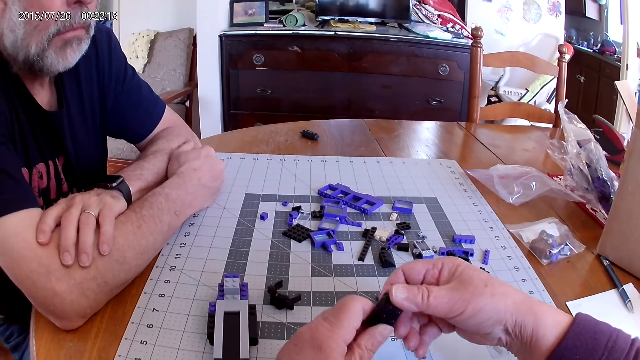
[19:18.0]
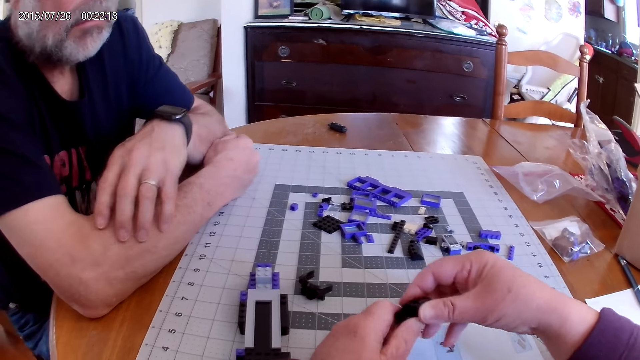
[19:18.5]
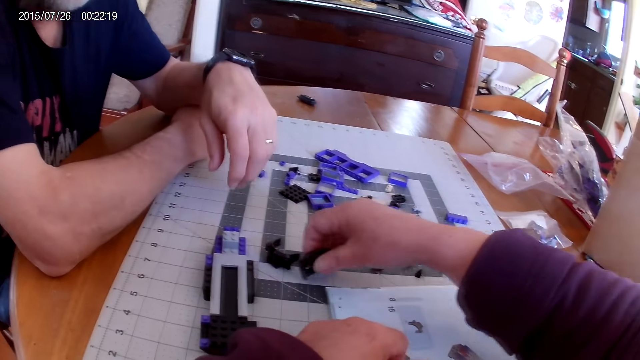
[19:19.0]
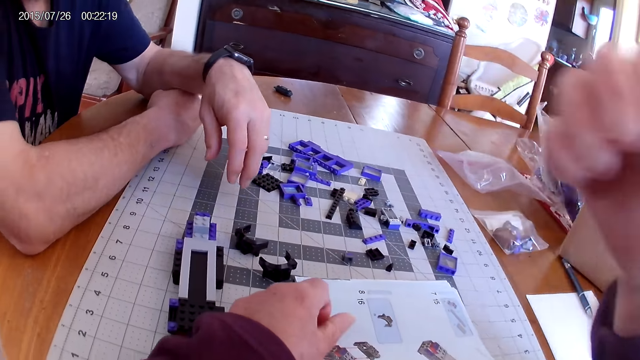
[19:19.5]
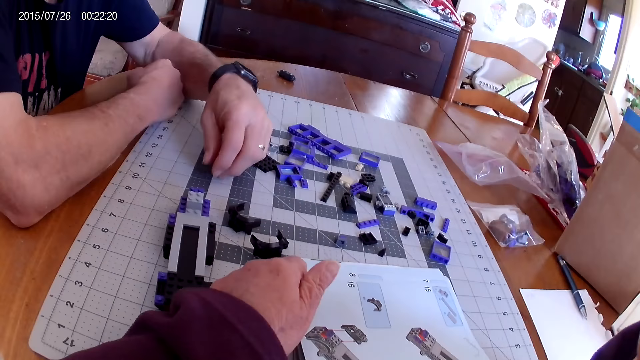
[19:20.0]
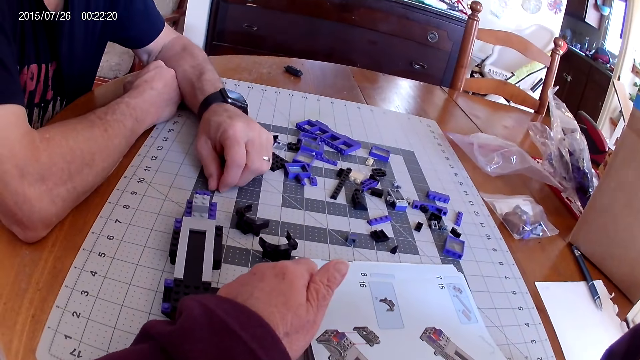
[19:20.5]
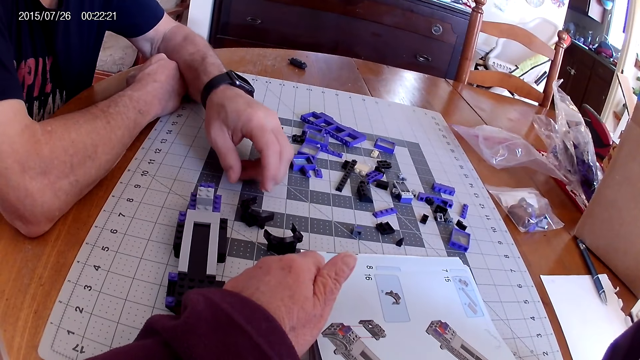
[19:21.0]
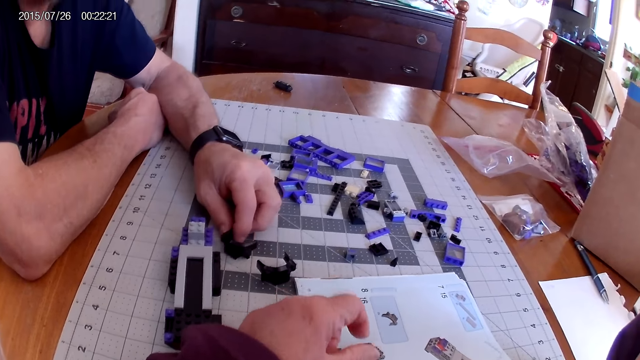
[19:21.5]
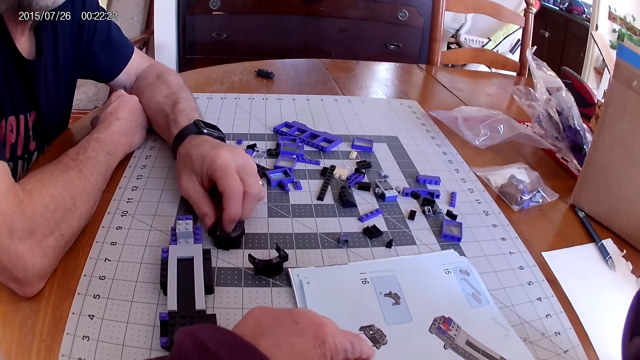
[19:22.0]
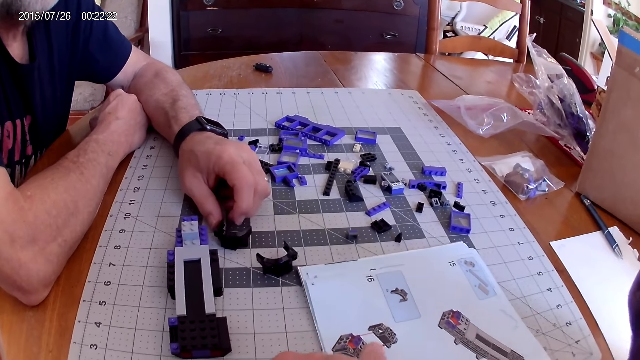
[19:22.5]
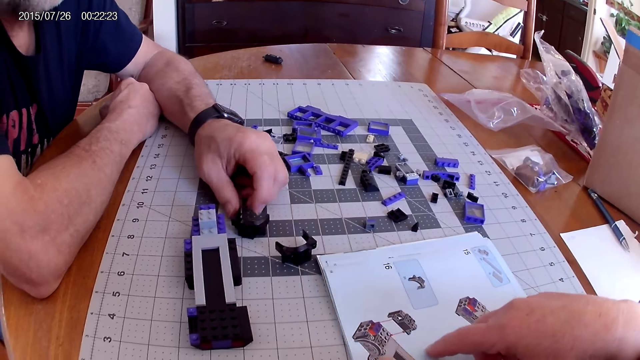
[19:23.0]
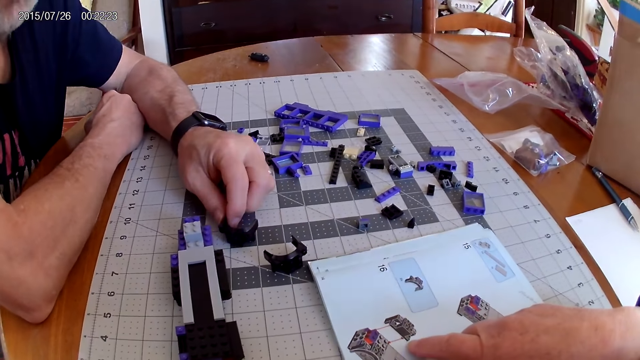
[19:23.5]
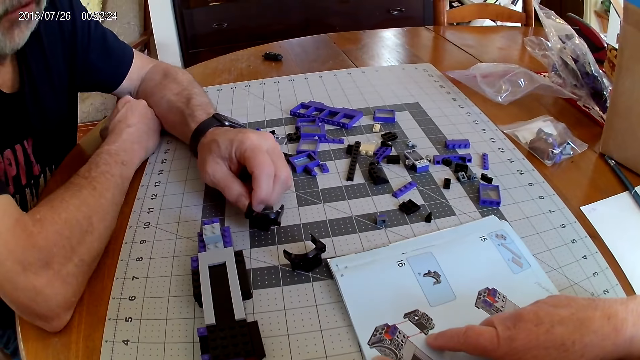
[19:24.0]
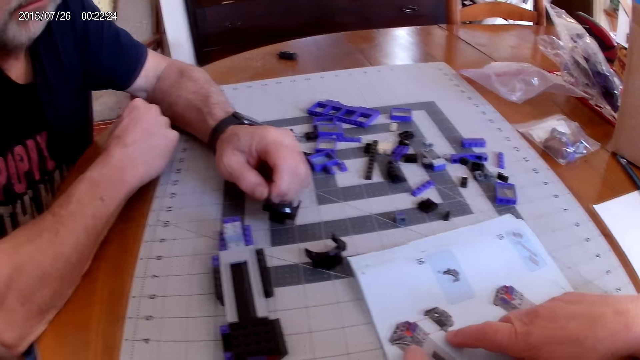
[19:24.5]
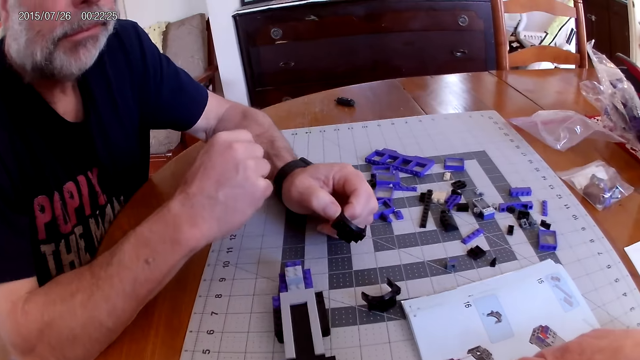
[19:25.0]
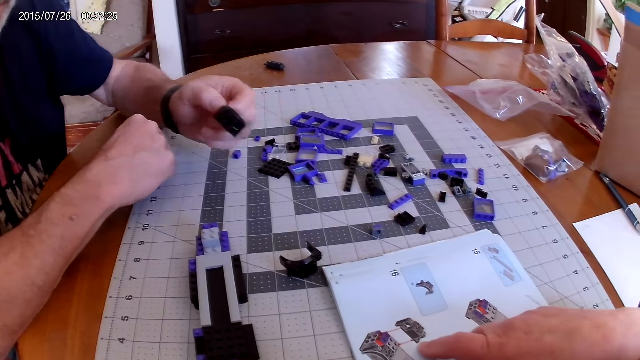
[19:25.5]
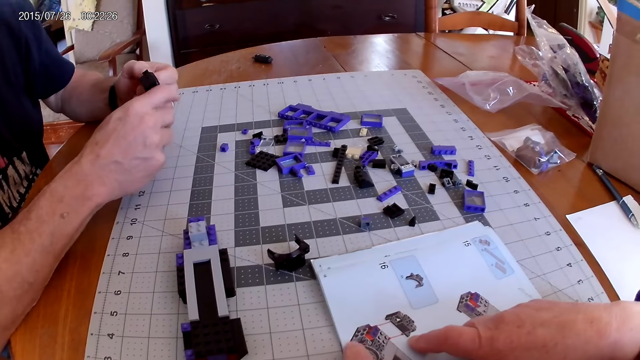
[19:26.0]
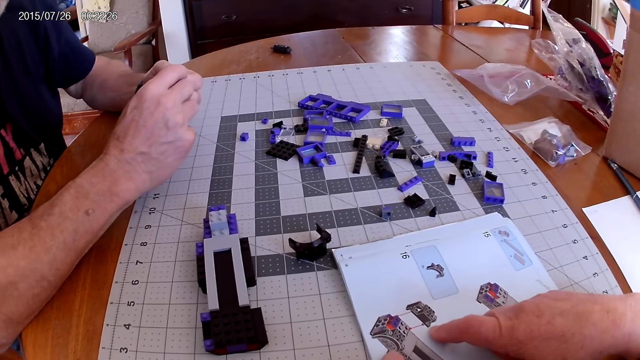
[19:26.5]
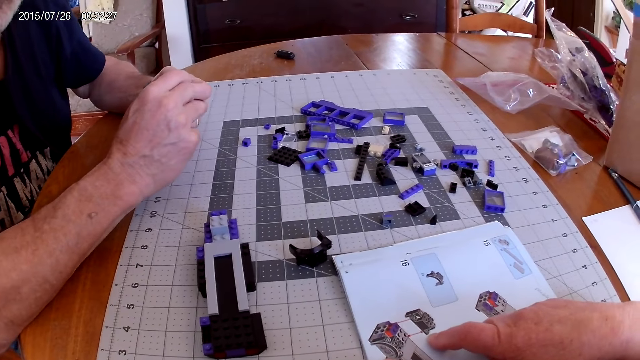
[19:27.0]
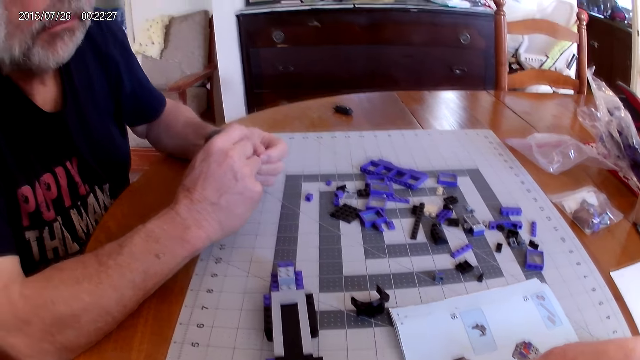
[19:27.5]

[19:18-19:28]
The camera wearer places the plastic piece on the table. They point at the instructional manual book. A man picks a plastic piece from the table.

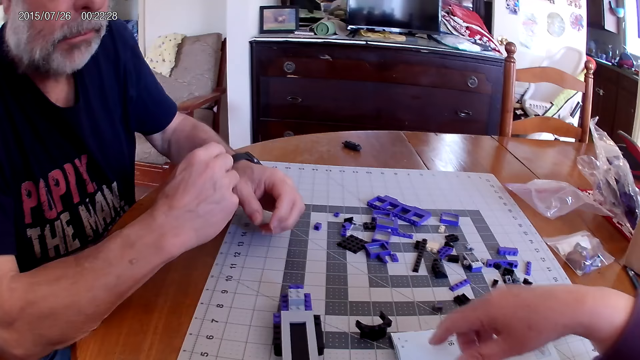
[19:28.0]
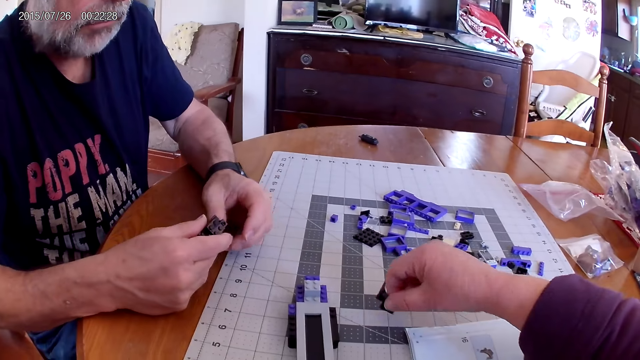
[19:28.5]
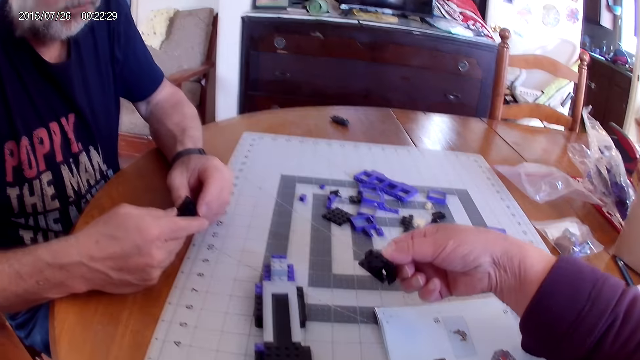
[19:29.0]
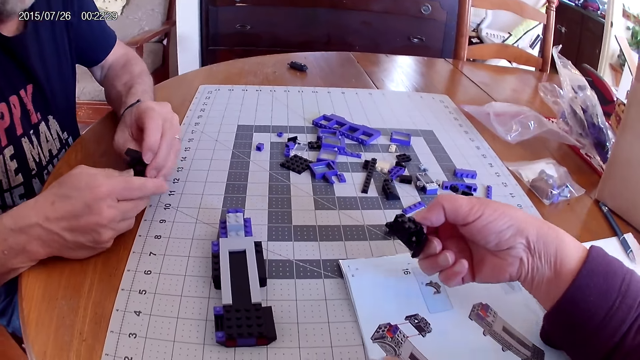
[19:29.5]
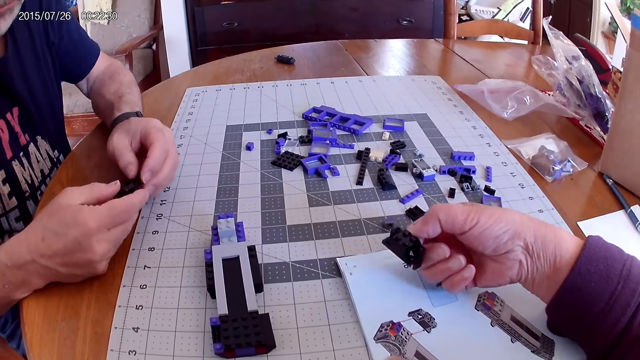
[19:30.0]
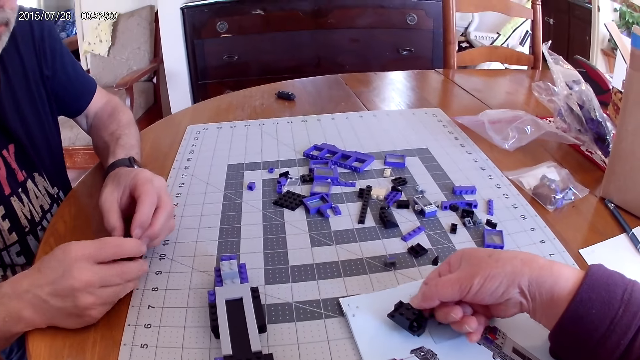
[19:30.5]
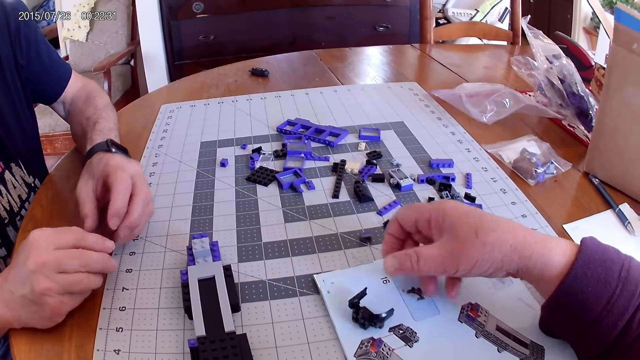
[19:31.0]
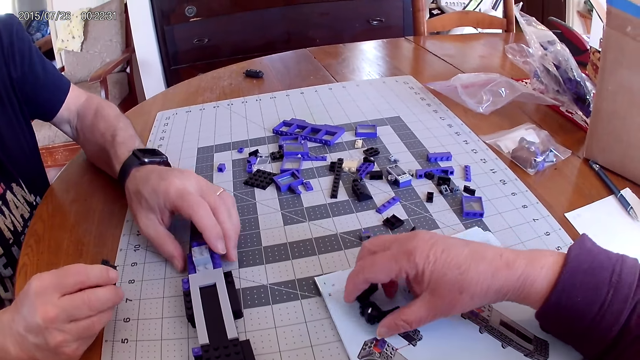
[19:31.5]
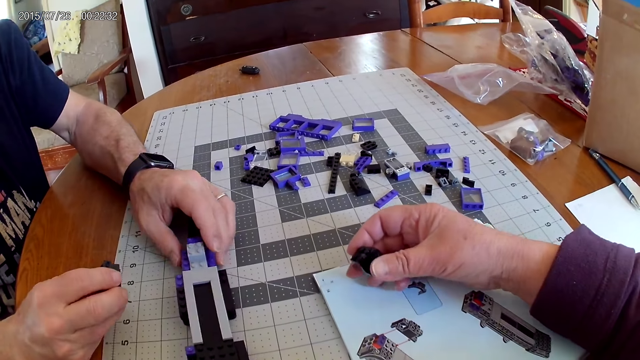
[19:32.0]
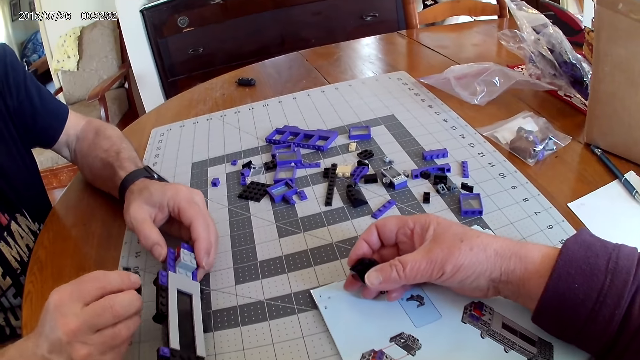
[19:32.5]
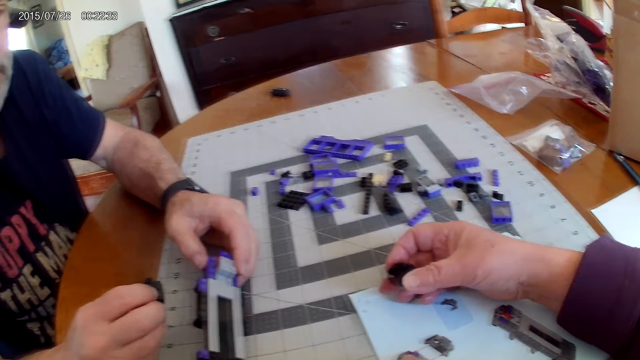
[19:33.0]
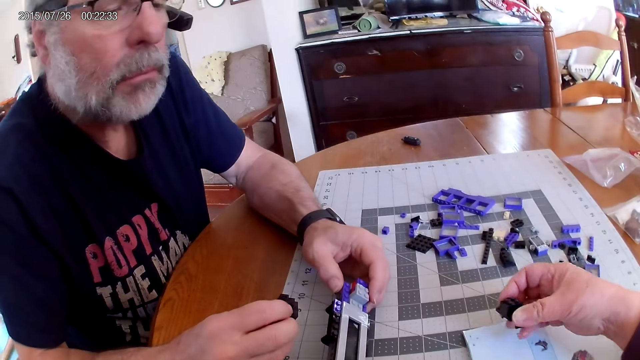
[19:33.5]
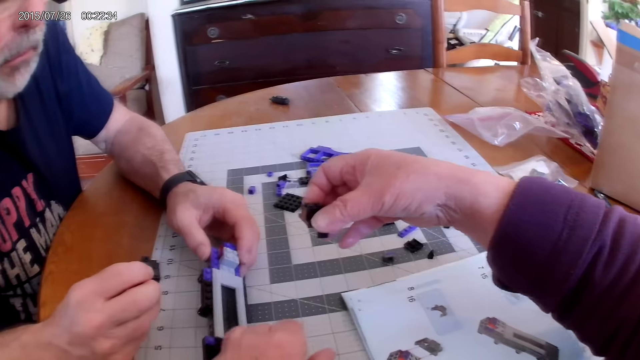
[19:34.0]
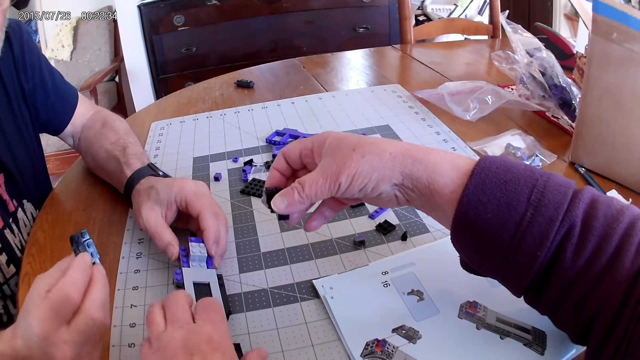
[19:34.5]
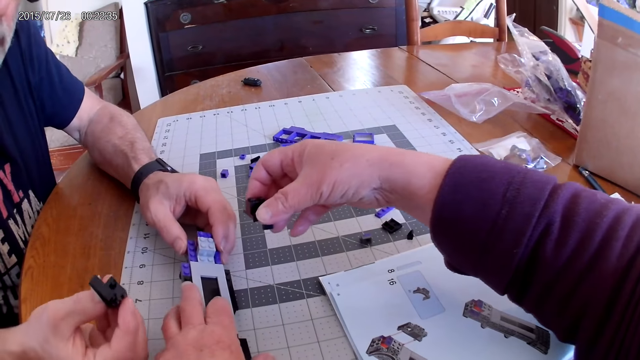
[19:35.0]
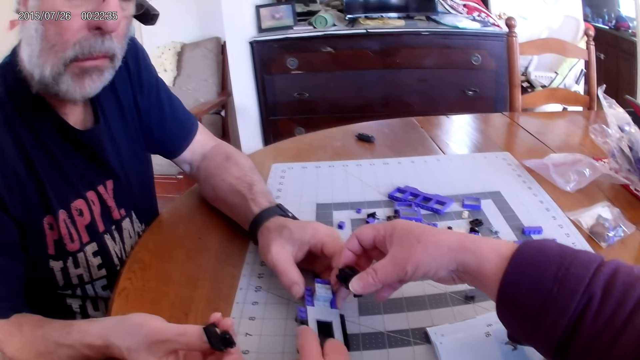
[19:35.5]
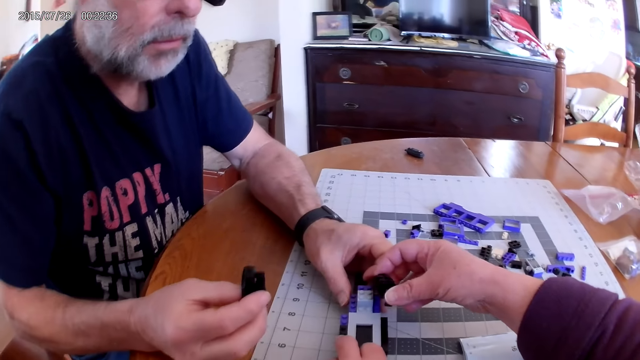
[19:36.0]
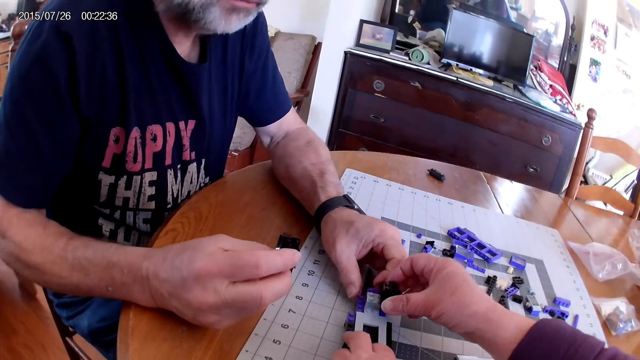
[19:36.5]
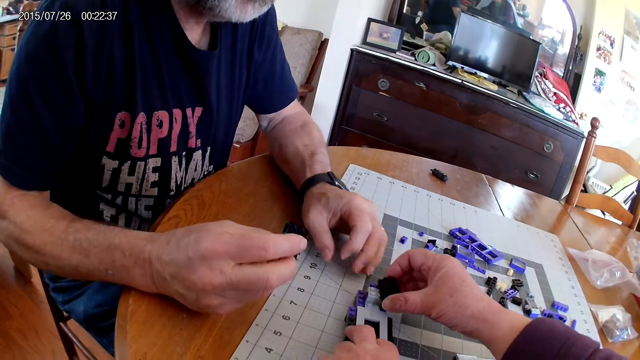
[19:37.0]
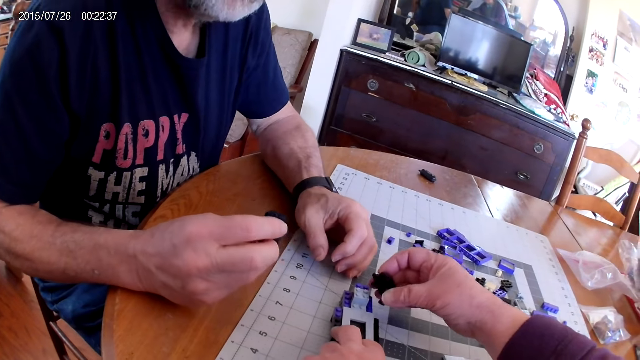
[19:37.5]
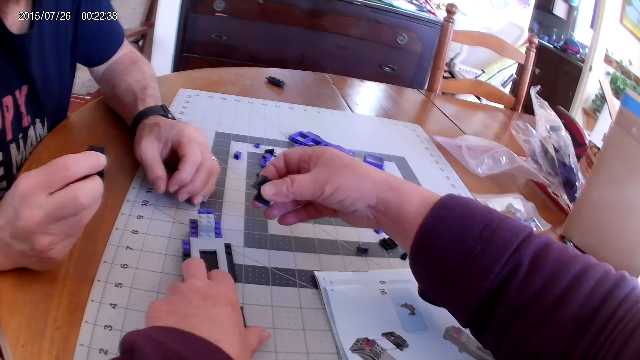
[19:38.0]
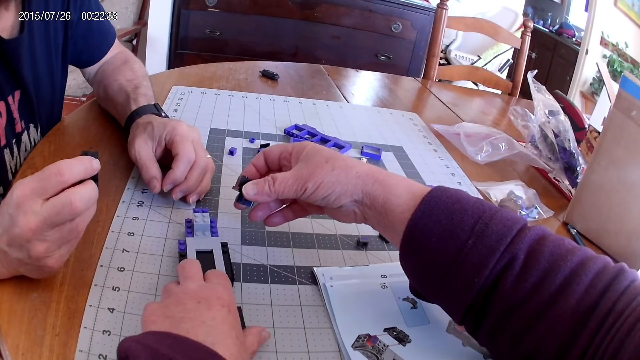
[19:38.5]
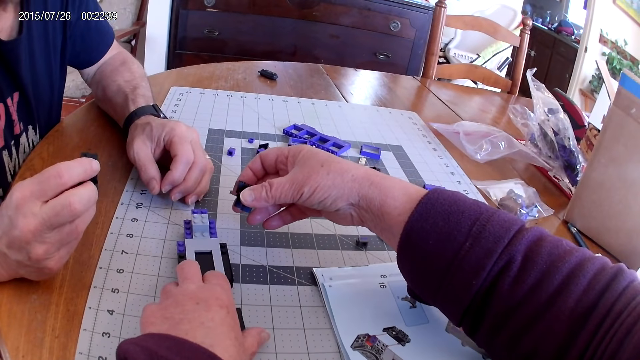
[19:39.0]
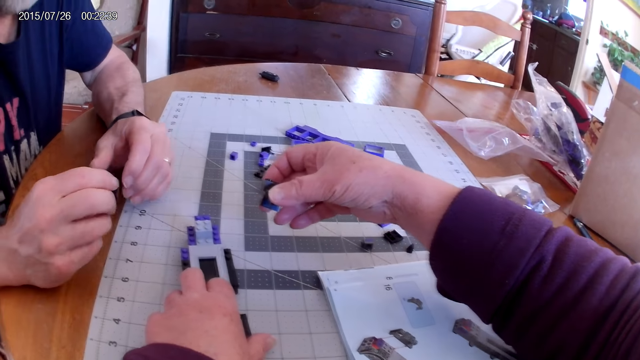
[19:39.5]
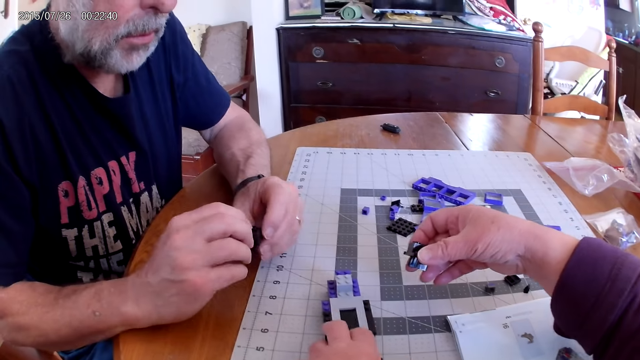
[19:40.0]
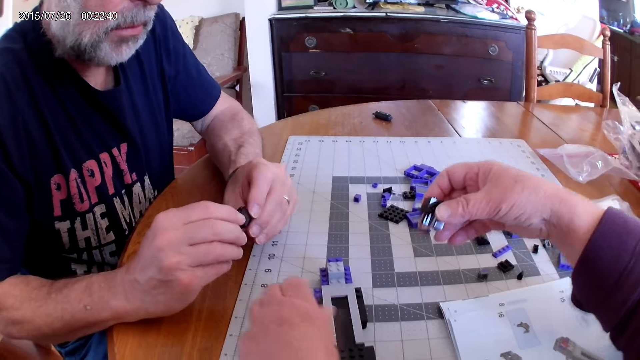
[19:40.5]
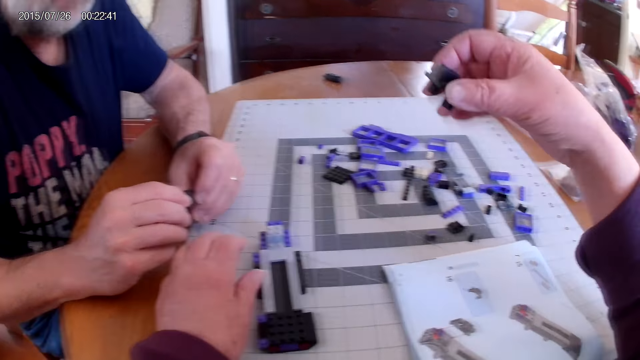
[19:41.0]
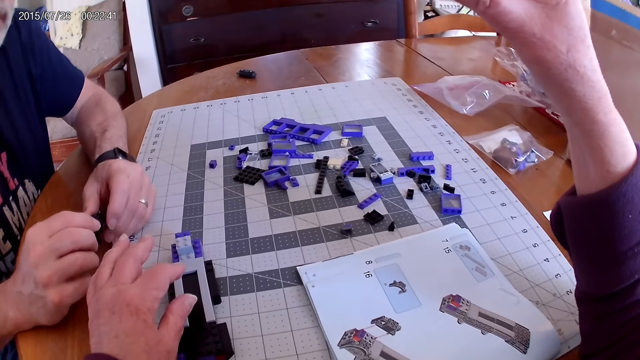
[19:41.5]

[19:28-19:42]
The camera wearer picks a plastic piece from the table. A man picks the device and fixes the plastic piece on the plastic model.
